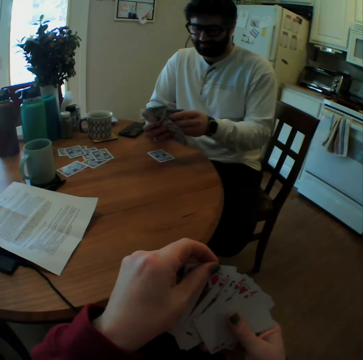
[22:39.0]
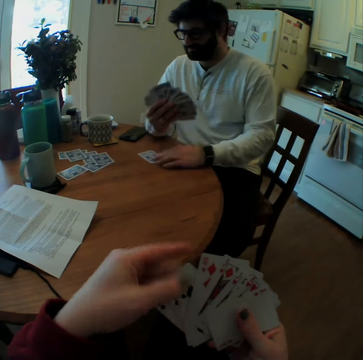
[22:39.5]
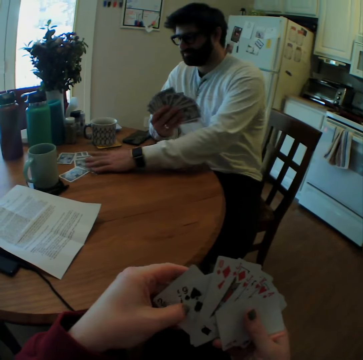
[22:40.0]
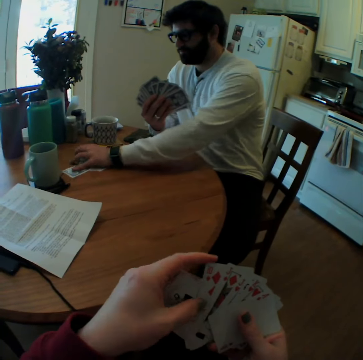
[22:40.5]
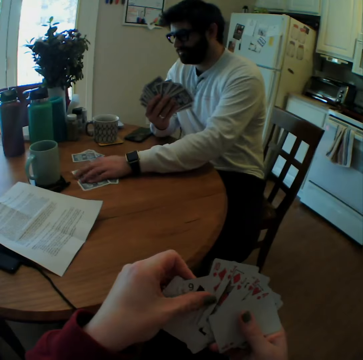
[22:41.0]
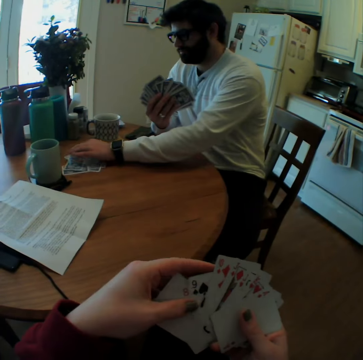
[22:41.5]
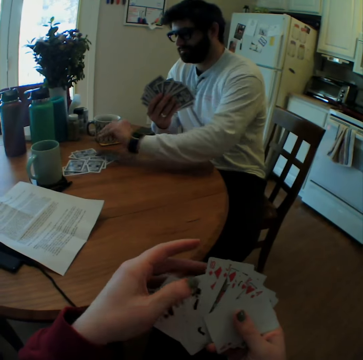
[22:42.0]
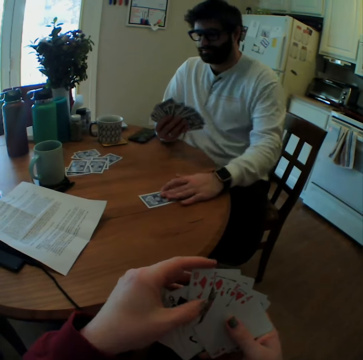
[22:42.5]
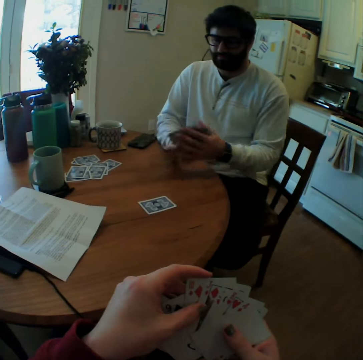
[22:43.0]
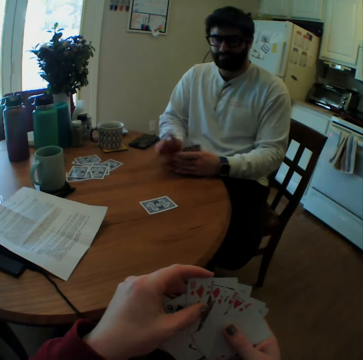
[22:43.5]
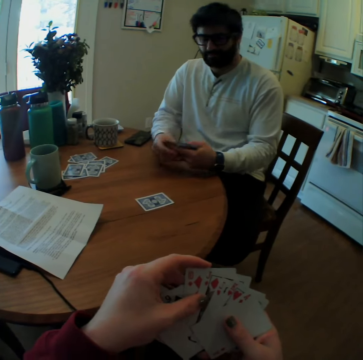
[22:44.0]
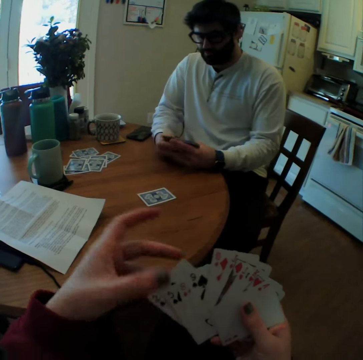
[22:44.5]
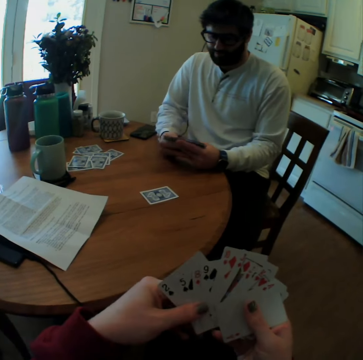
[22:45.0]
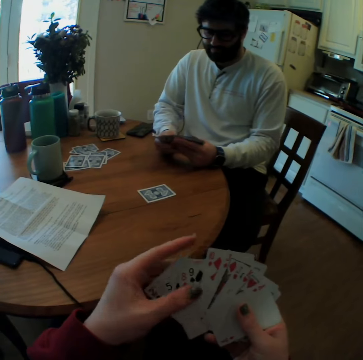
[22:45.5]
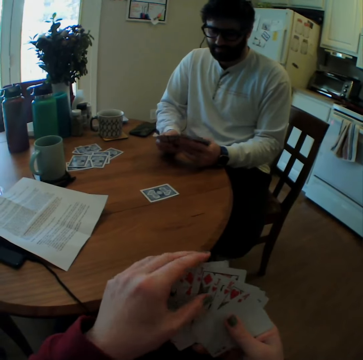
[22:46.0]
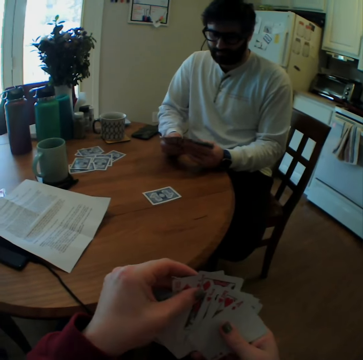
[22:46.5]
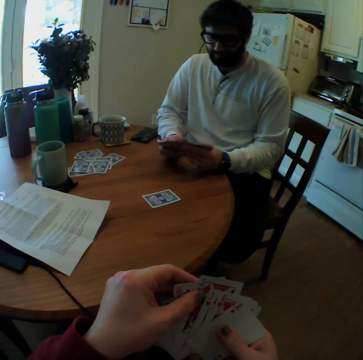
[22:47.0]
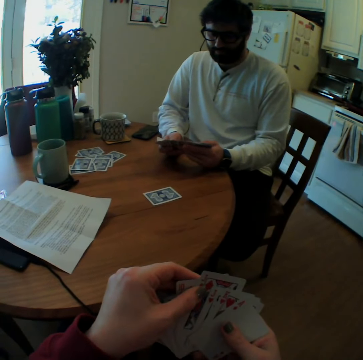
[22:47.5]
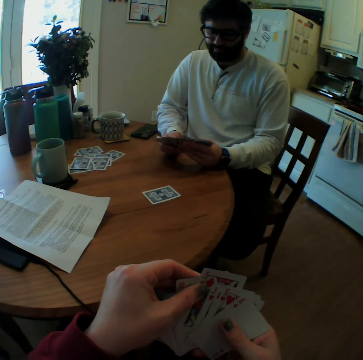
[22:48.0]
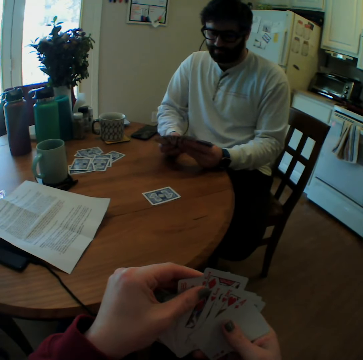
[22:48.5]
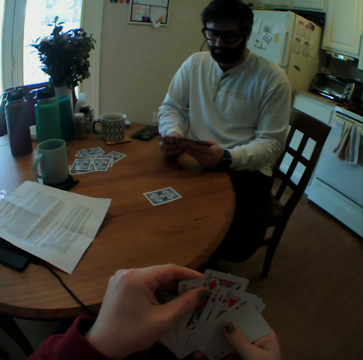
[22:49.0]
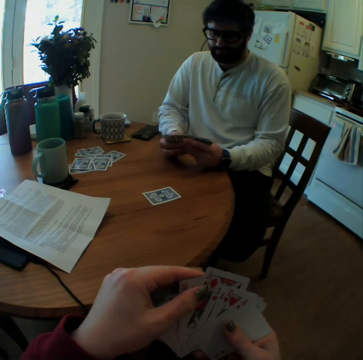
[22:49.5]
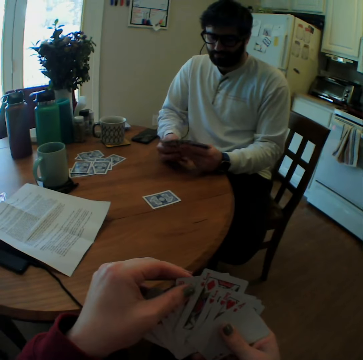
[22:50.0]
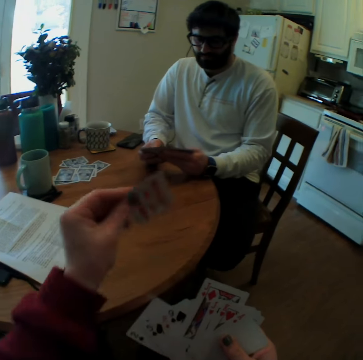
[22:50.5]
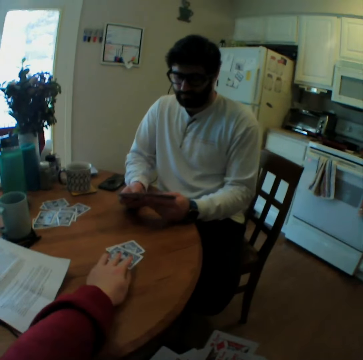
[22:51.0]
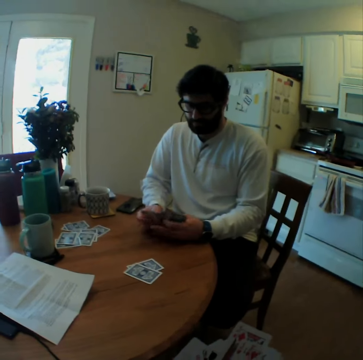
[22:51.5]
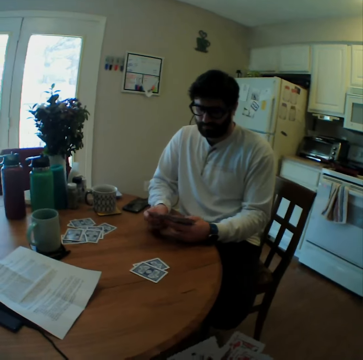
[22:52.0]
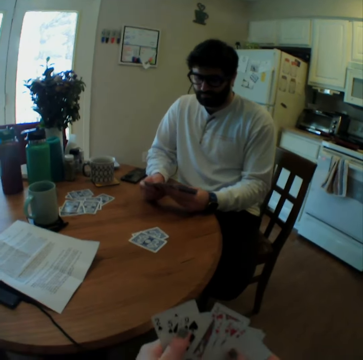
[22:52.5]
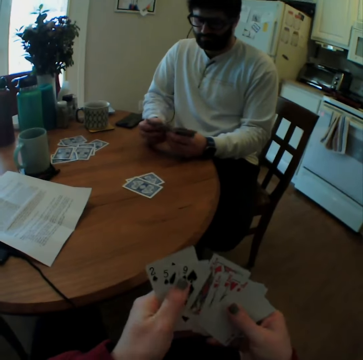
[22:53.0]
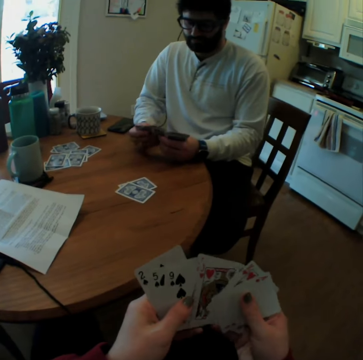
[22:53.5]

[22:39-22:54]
A man arranges the playing cards. The man pushes a card, mixes cards, moves a playing card close on the table, puts a card, and arranges playing cards on the table. The camera wearer looks at the playing cards. The man counts cards. The camera wearer plays a card game with the man. They put a card on the table.

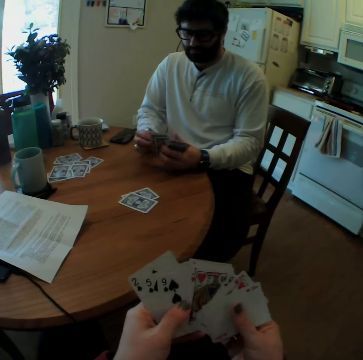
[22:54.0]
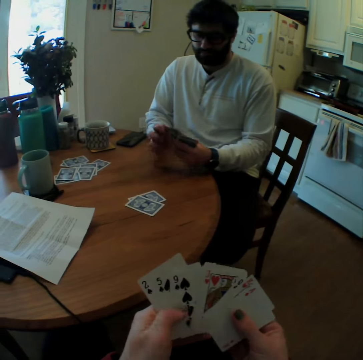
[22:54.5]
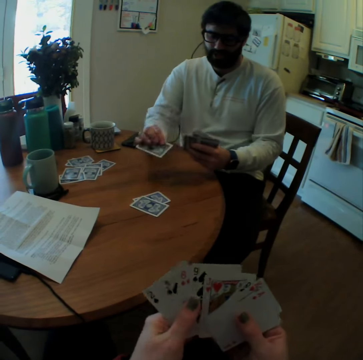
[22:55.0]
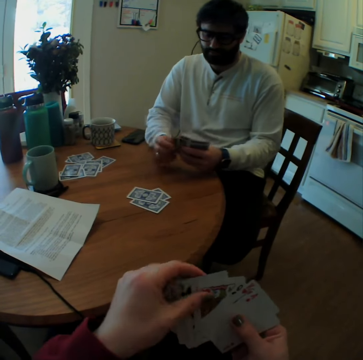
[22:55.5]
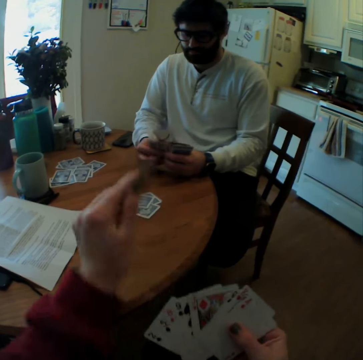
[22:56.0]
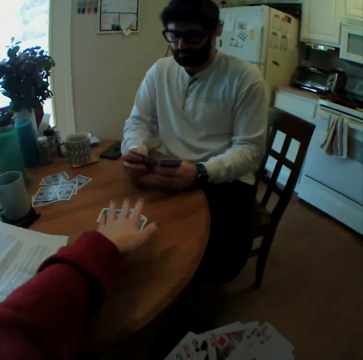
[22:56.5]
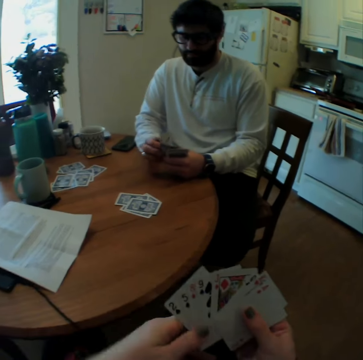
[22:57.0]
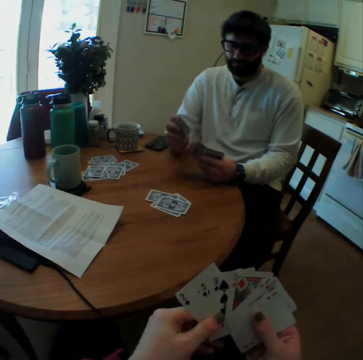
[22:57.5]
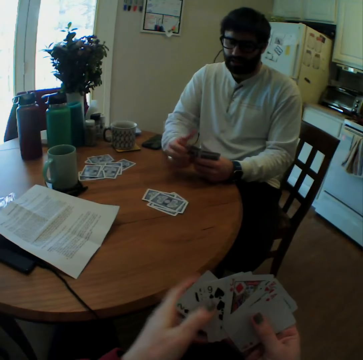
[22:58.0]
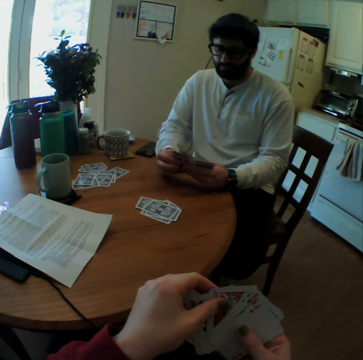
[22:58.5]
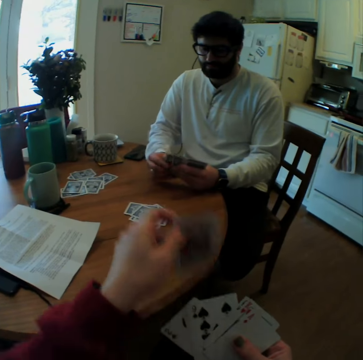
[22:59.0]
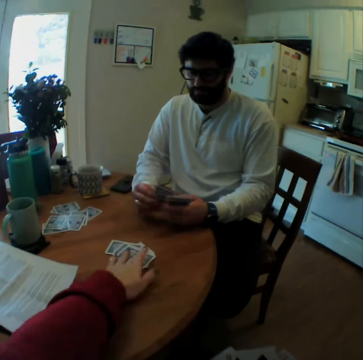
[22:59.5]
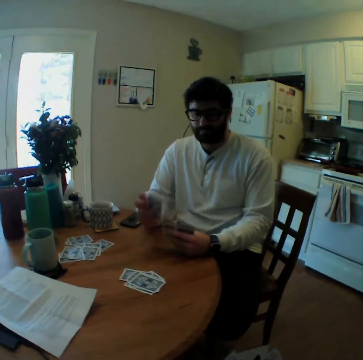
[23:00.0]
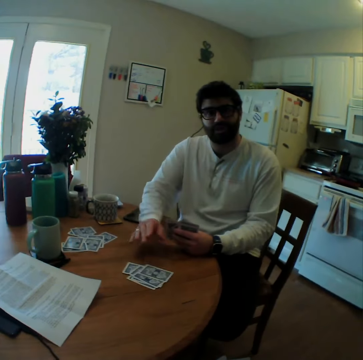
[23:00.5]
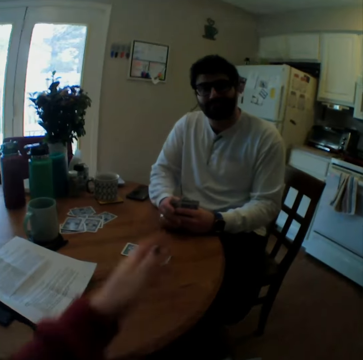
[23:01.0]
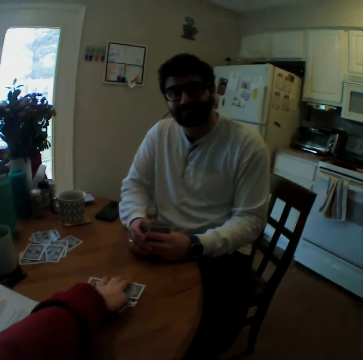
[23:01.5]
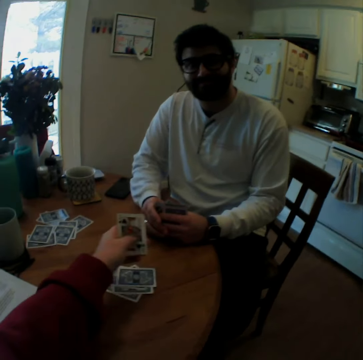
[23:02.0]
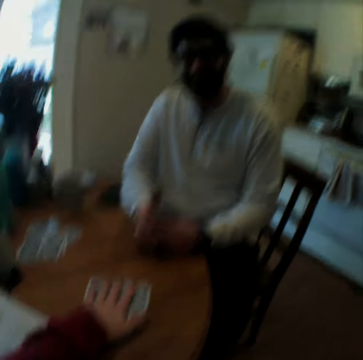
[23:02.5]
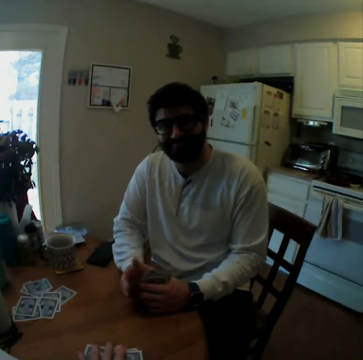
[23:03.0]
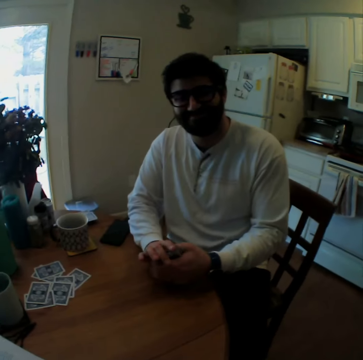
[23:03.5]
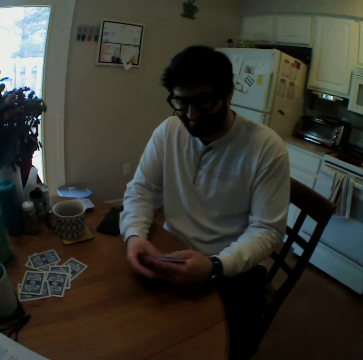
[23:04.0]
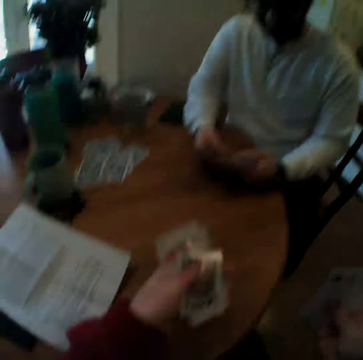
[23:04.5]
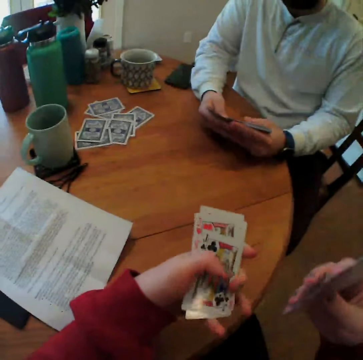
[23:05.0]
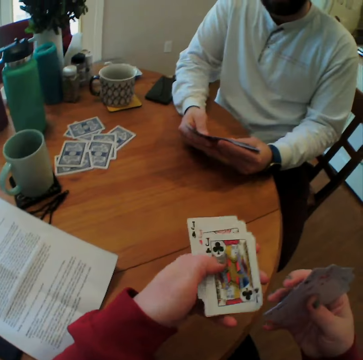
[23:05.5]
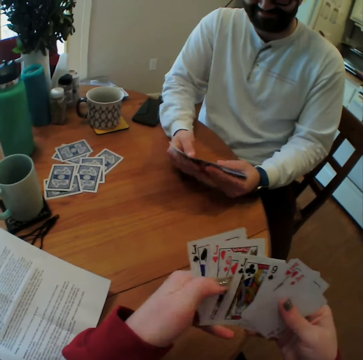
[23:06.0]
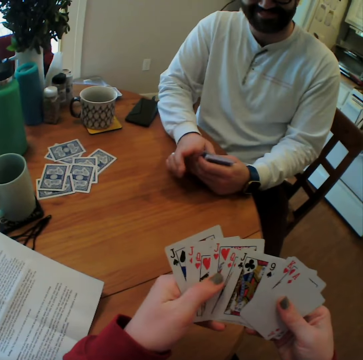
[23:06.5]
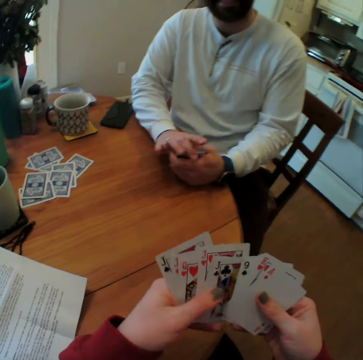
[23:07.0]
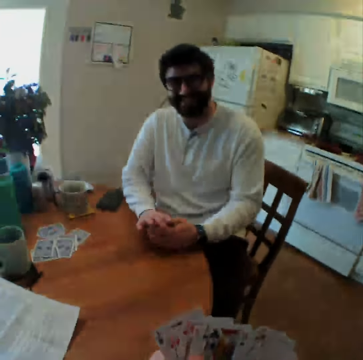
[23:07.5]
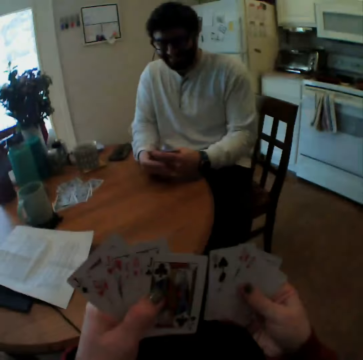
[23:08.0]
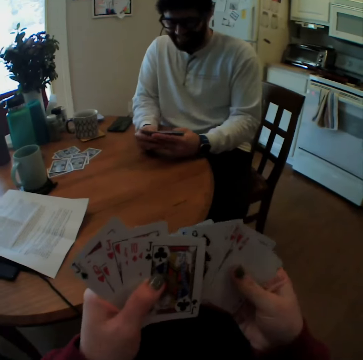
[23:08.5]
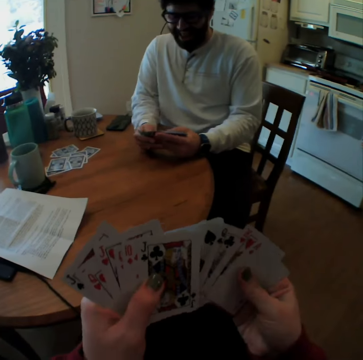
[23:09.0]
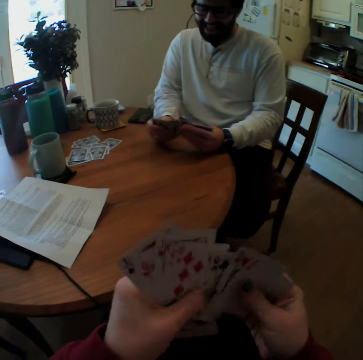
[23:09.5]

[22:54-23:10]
A man puts a card on a table. The camera wearer puts a card on the table. The man puts a card on the table. The camera wearer puts a card on the table. The man puts a card on the table. The camera wearer looks at a playing card on the table. They scream. They take the playing cards. The man arranges playing cards. The camera wearer speaks. They arrange playing cards. They laugh.

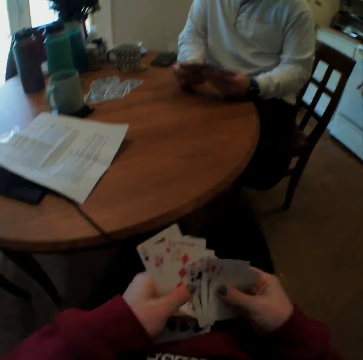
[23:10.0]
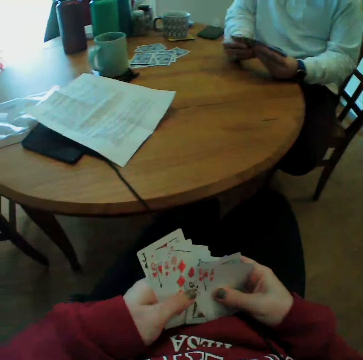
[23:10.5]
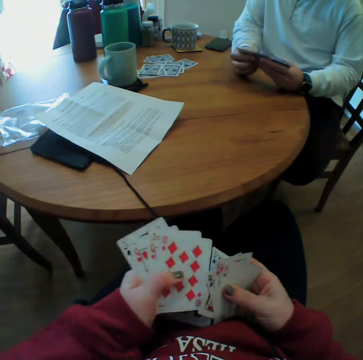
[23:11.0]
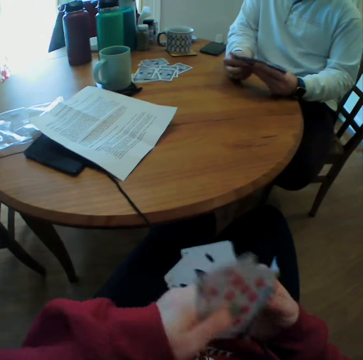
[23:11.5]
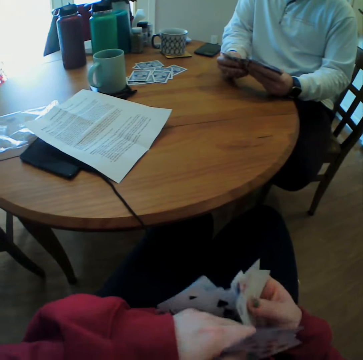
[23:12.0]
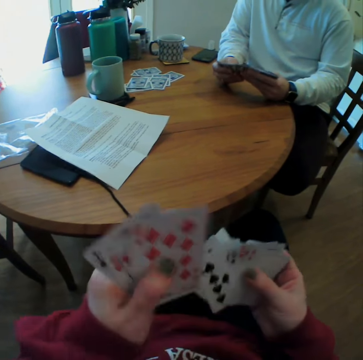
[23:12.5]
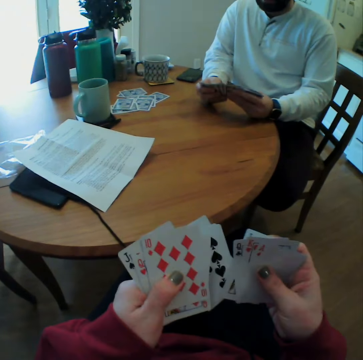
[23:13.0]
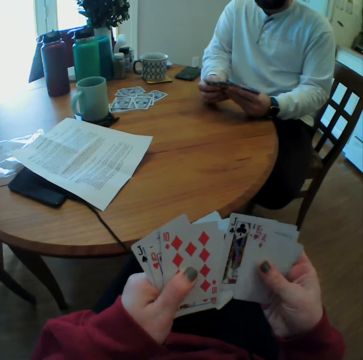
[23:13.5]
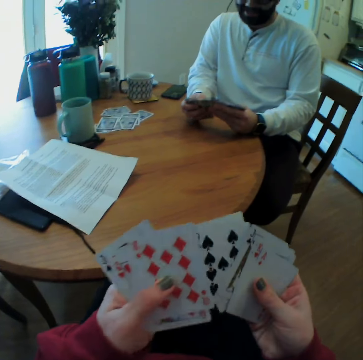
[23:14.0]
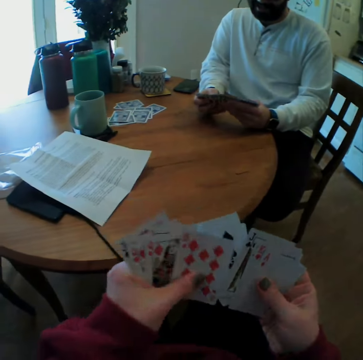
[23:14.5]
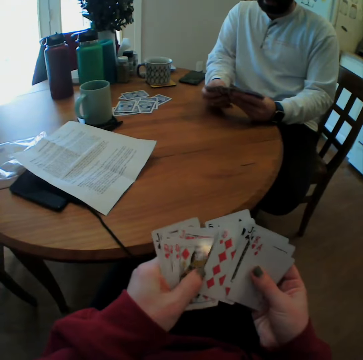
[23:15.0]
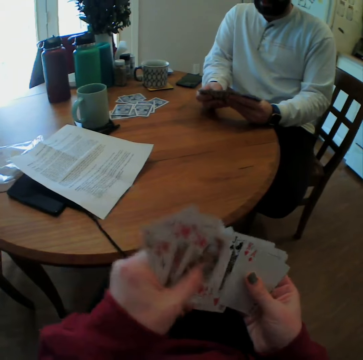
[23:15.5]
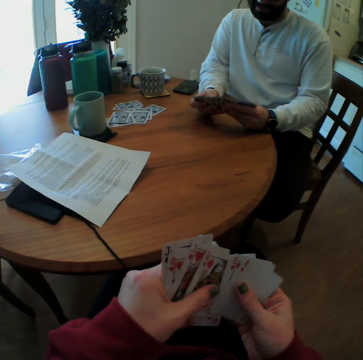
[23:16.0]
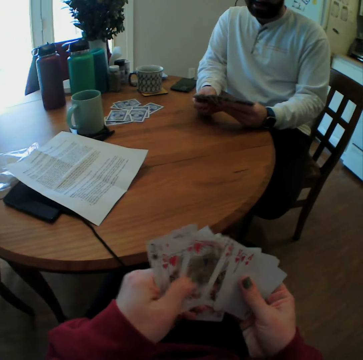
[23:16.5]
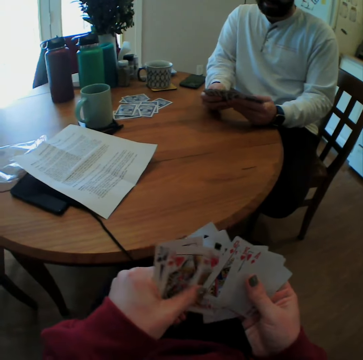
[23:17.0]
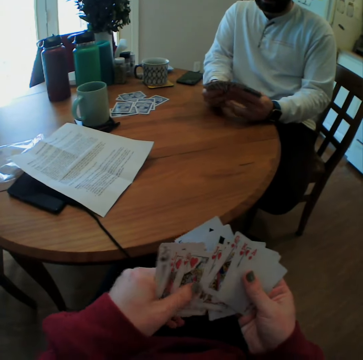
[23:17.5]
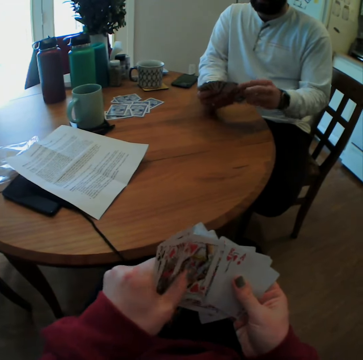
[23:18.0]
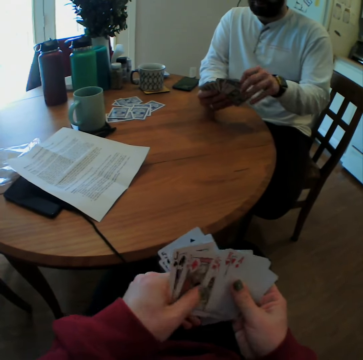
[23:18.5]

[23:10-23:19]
The camera wearer arranges cards. They laugh.
